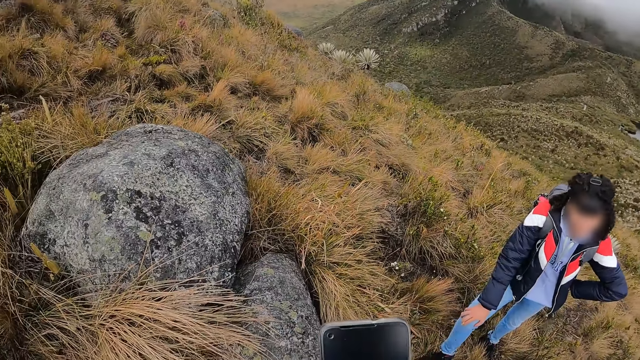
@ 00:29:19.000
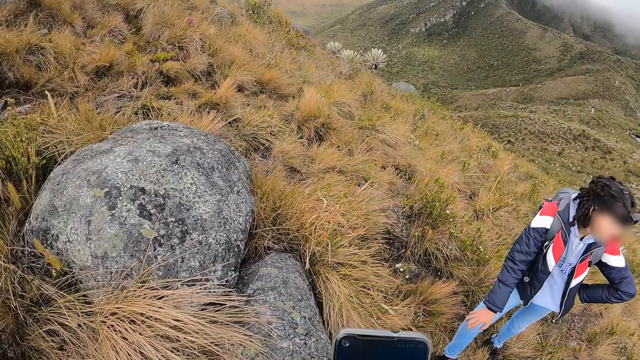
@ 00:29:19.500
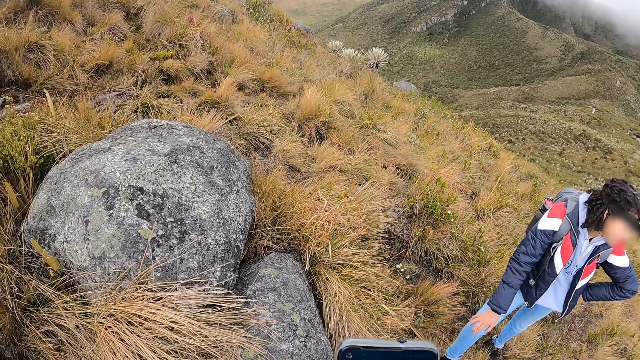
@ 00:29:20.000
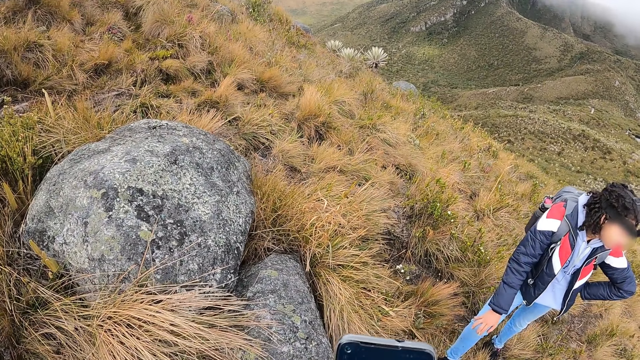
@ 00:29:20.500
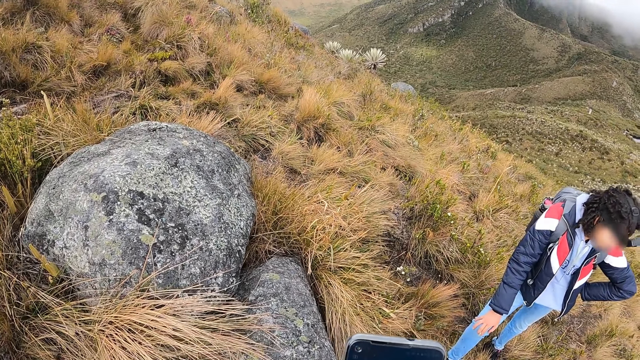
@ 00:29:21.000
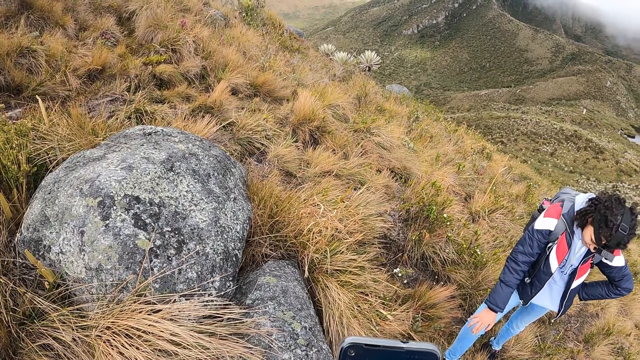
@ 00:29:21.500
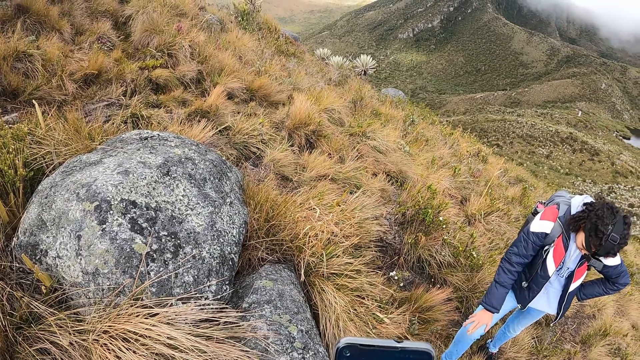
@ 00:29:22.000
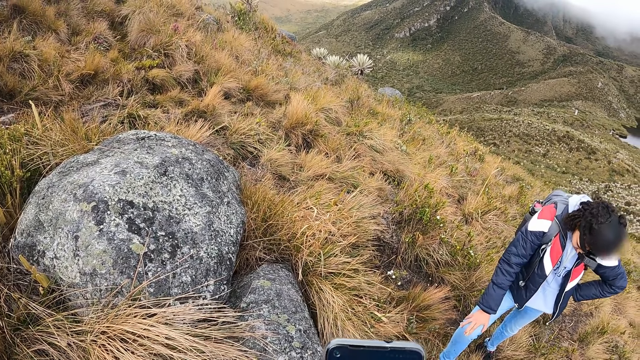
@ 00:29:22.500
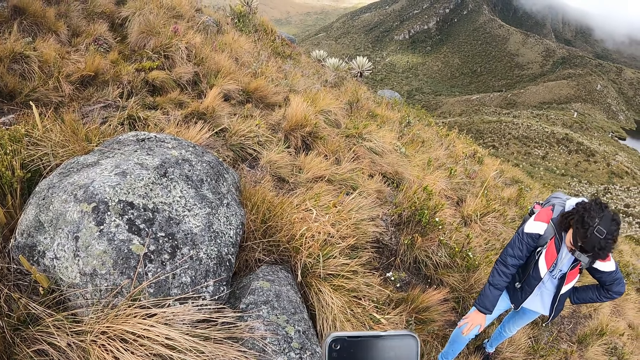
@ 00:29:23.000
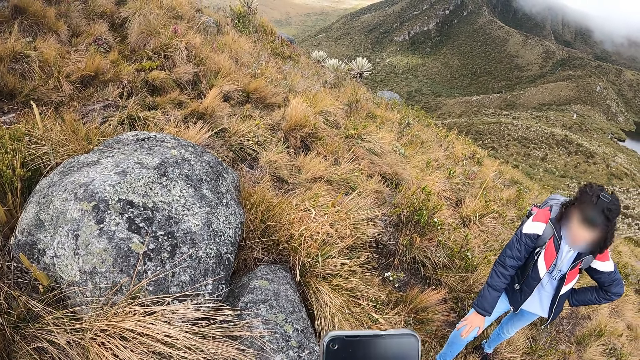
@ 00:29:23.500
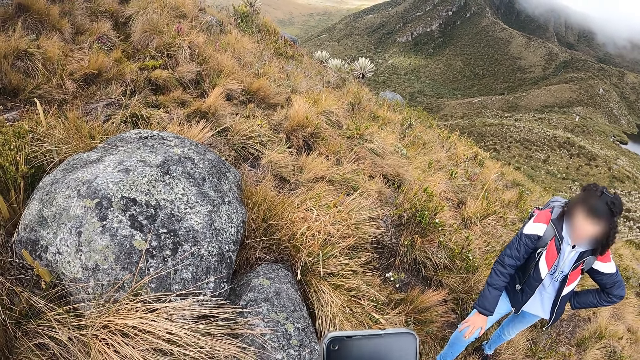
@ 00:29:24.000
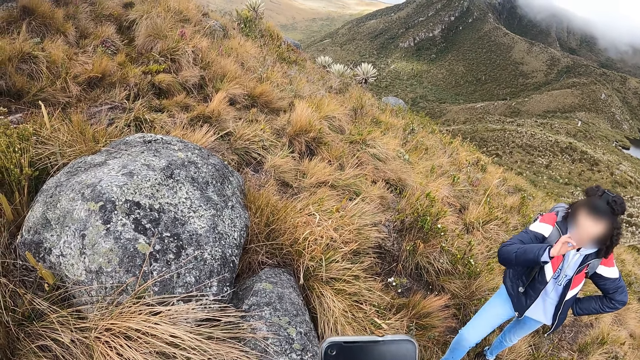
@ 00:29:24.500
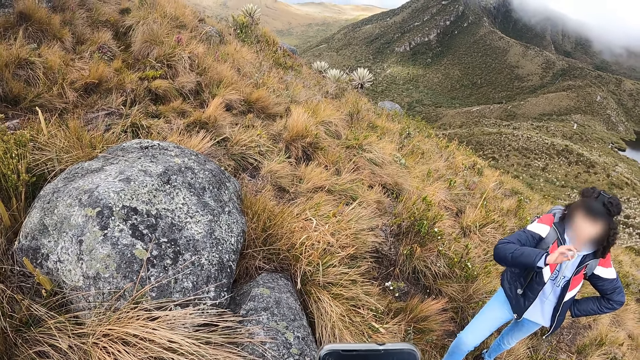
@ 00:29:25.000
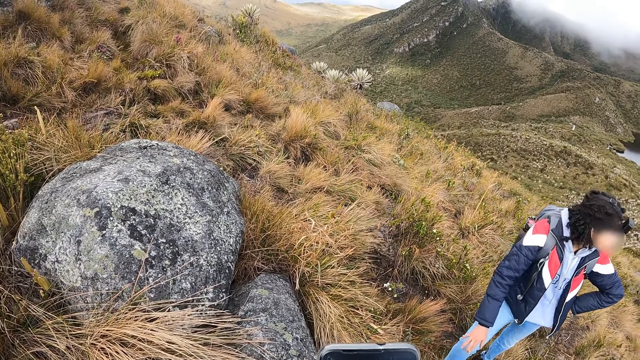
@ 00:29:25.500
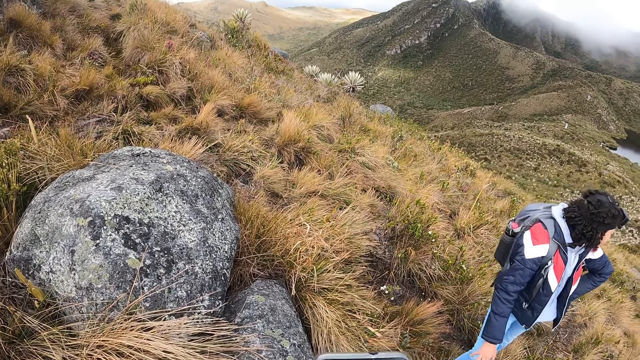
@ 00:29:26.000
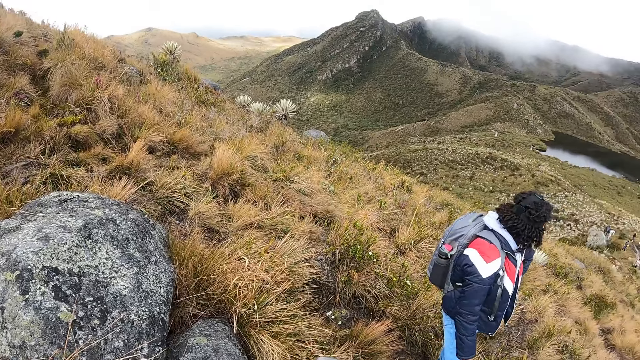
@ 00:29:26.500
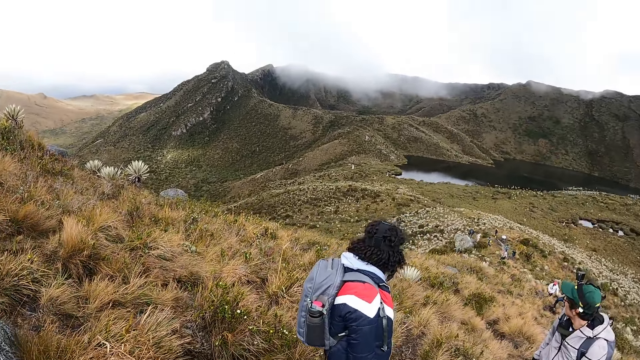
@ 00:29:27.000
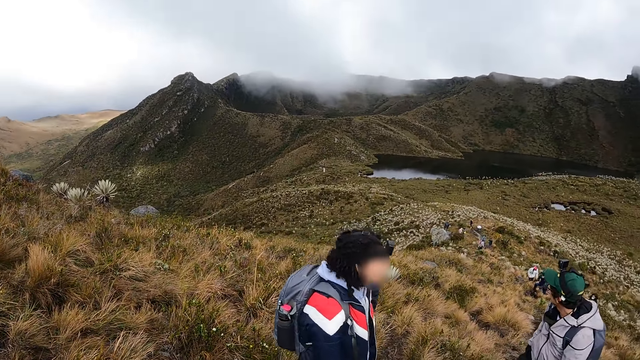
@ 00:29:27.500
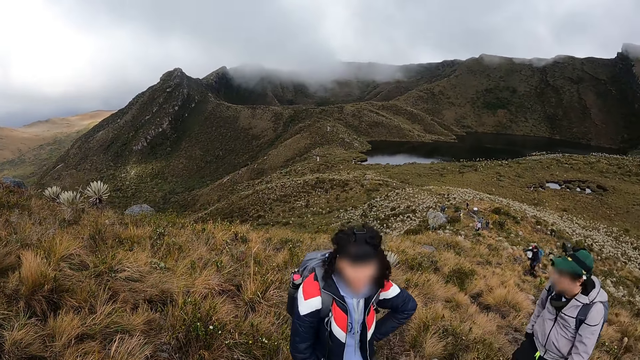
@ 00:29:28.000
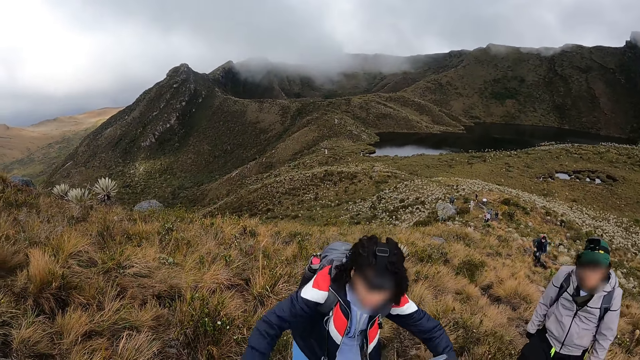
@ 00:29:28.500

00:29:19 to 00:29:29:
The camera wearer presses a phone with both hands. The woman raises her right hand and places her right hand on her right leg.

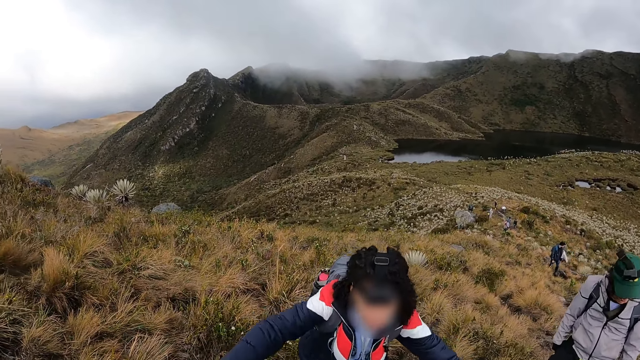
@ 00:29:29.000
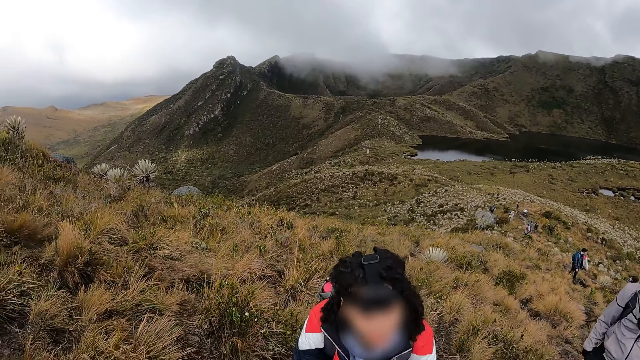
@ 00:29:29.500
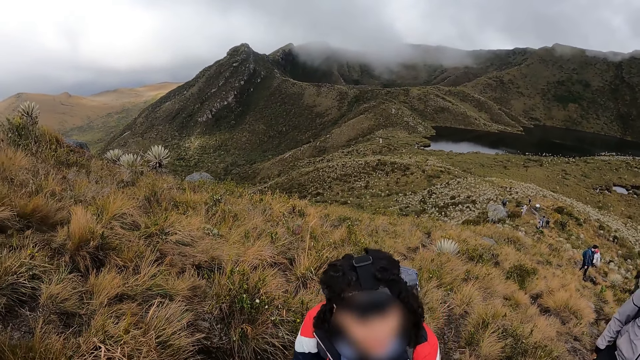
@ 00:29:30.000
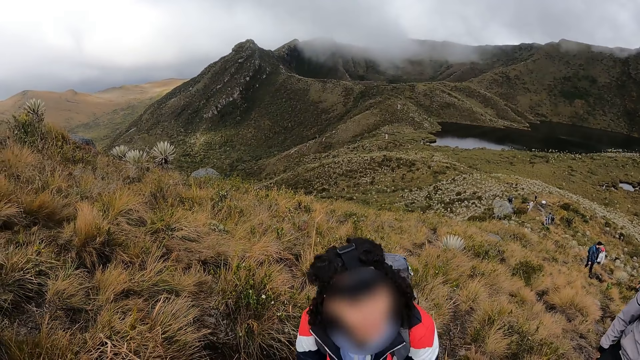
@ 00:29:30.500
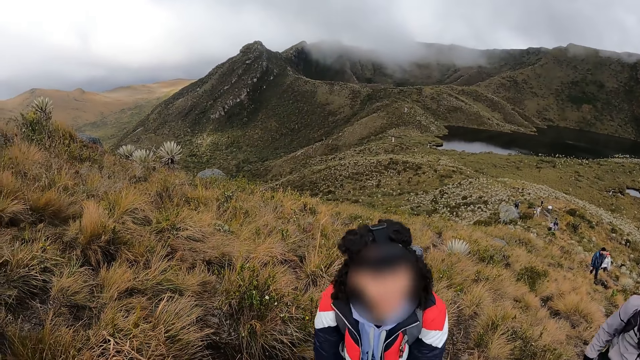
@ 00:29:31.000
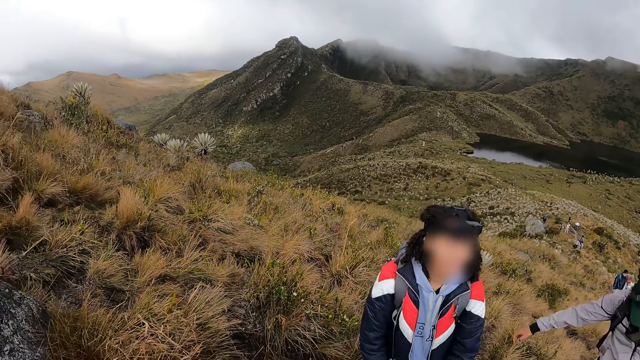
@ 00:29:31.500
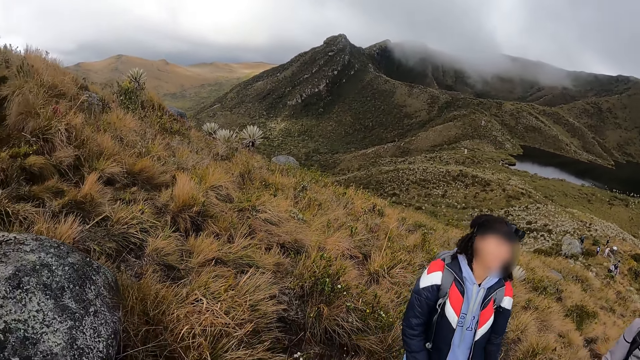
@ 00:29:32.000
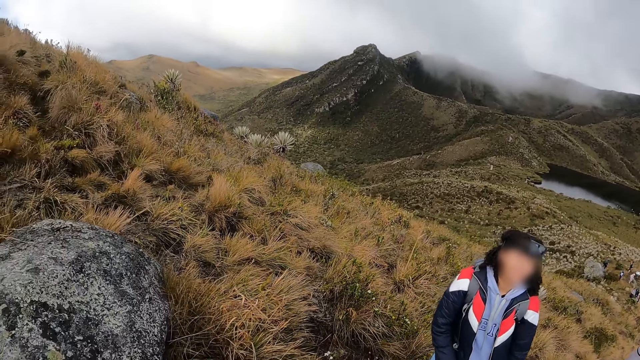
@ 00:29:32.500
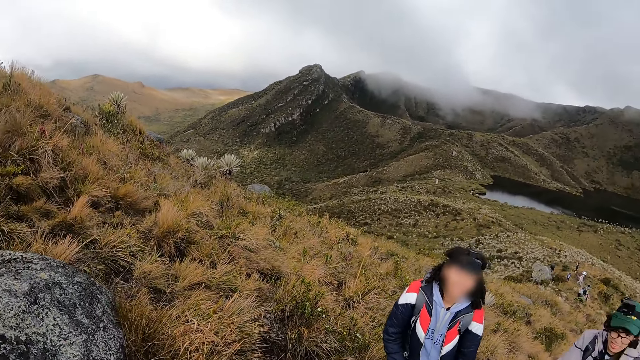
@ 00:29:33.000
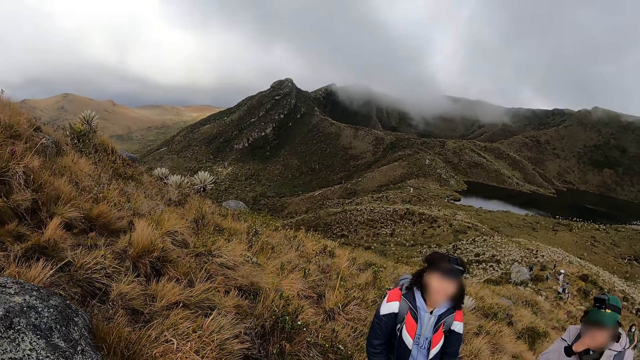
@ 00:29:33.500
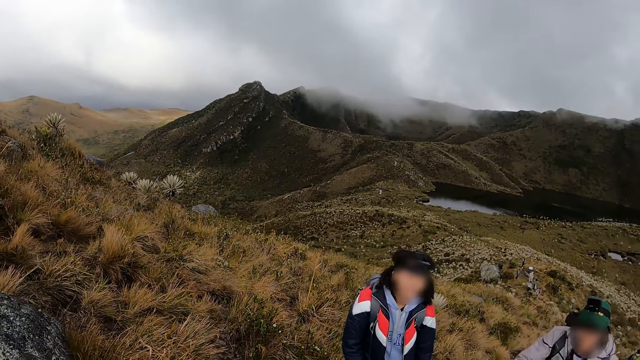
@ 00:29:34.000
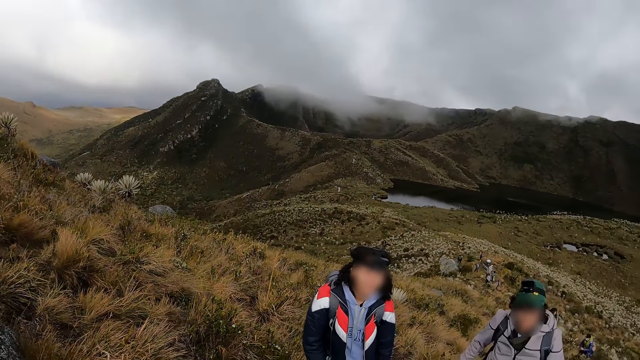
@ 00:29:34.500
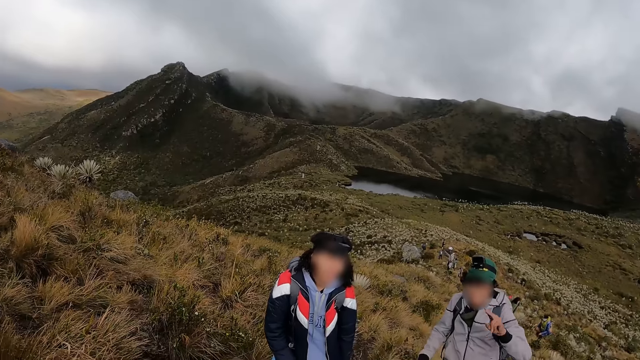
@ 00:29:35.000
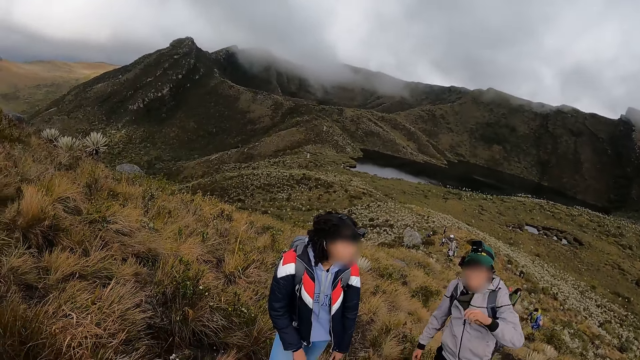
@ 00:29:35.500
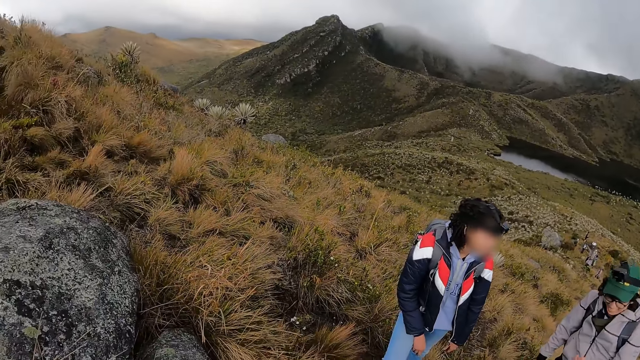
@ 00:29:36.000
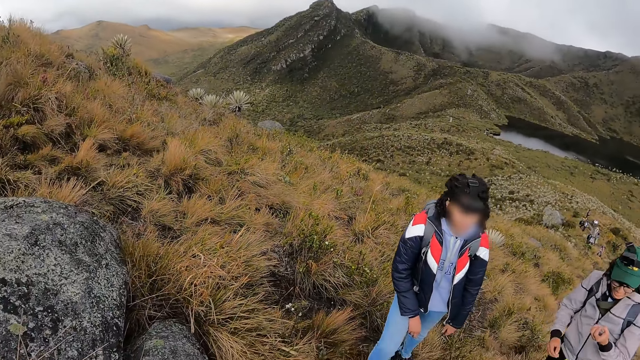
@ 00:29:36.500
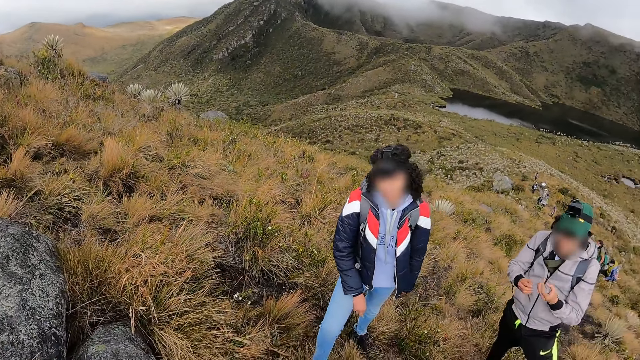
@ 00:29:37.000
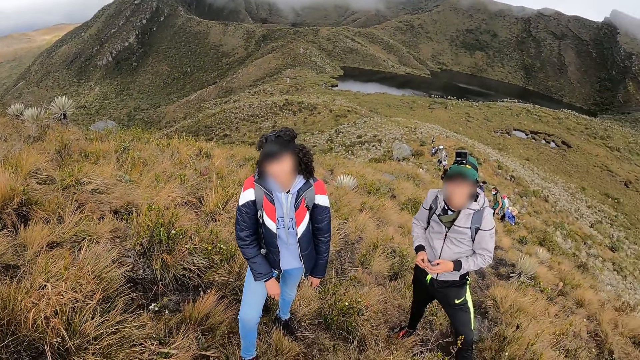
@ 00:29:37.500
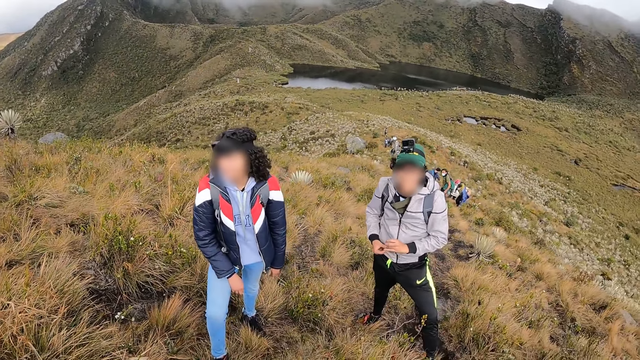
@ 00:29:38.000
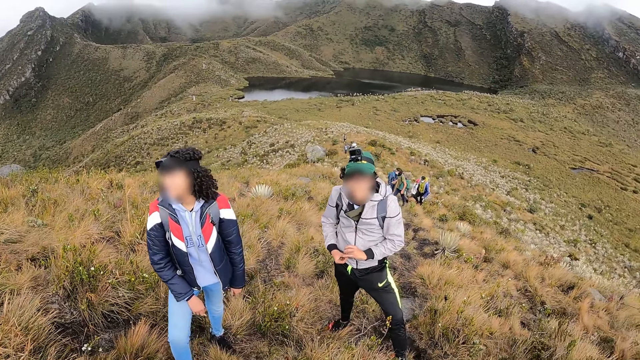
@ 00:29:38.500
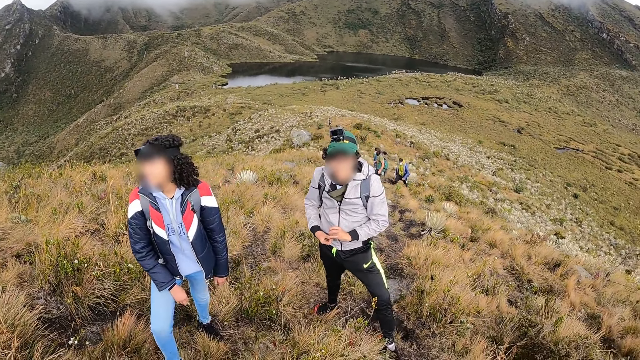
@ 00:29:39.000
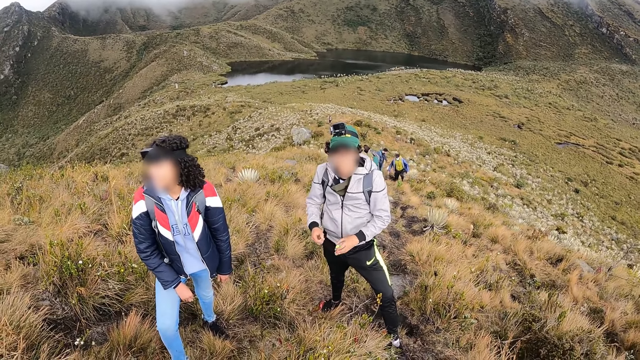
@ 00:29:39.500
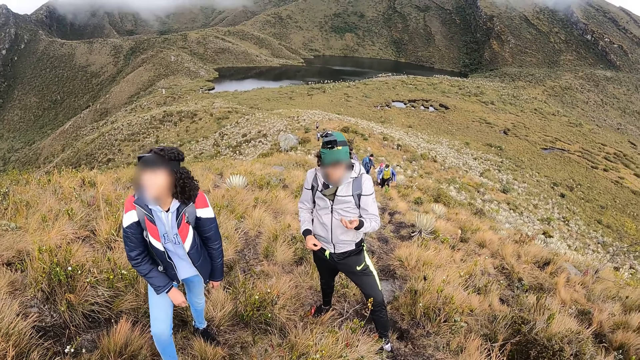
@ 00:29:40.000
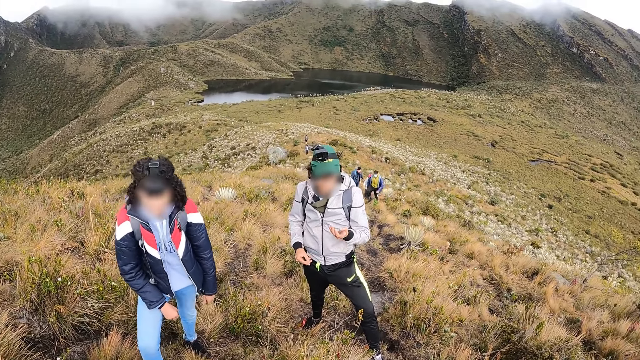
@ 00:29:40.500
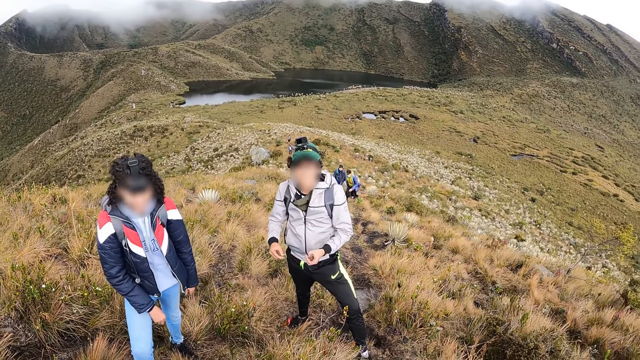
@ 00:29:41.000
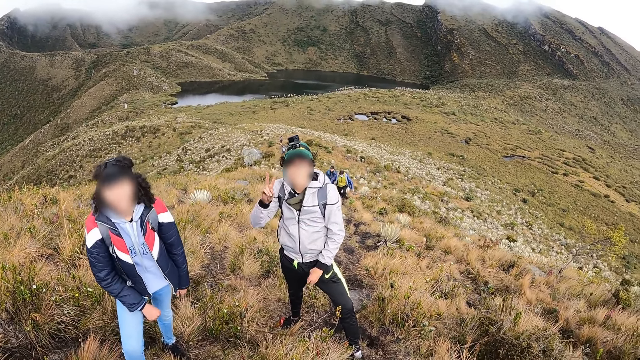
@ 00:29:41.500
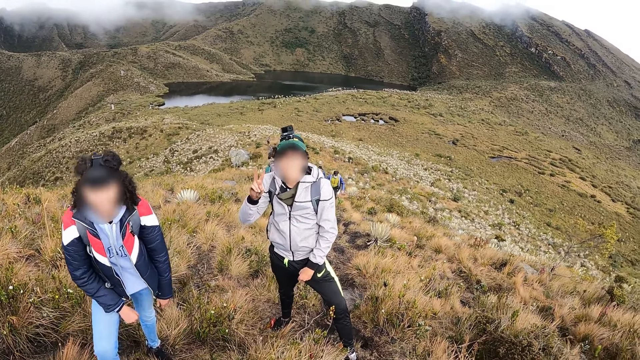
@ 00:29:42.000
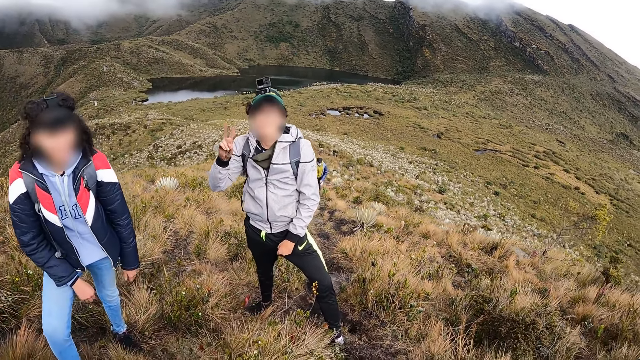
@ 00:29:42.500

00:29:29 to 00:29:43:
The camera wearer interacts with a woman. The man moves up the mountain, raises his right hand and raises his left hand. The man poses for a photo. The man looks at his left hand. The man fiddles with his fingers. The man looks at his left hand.
